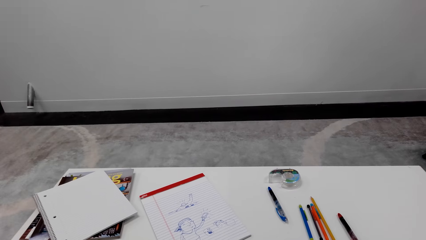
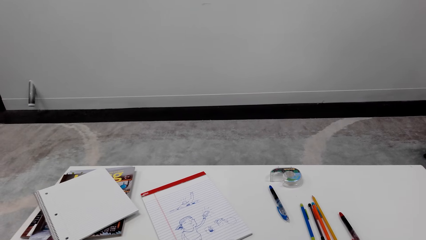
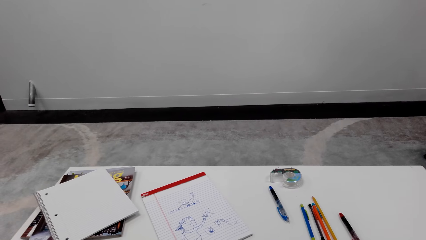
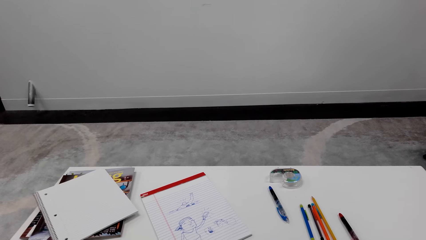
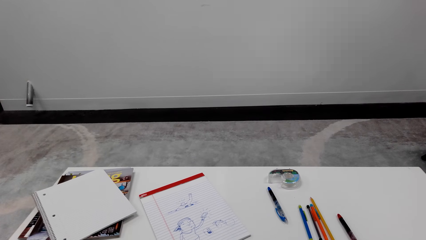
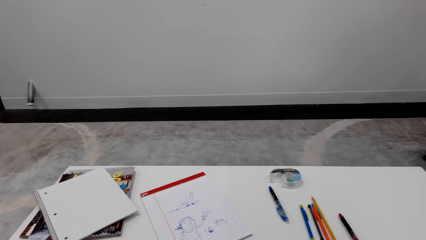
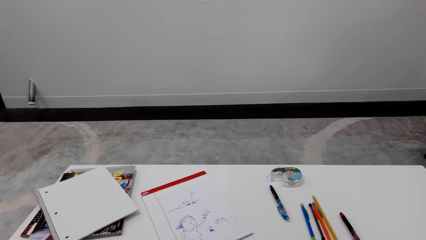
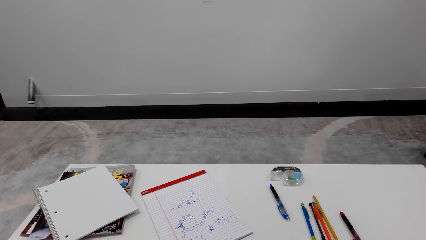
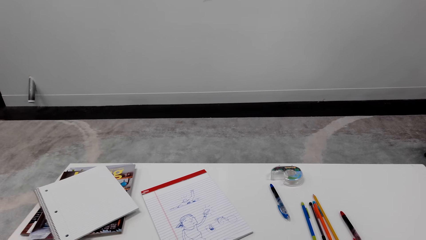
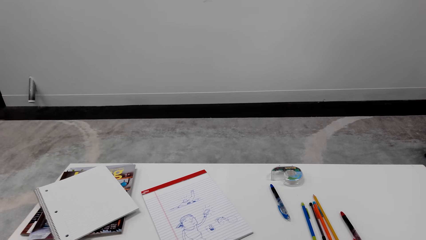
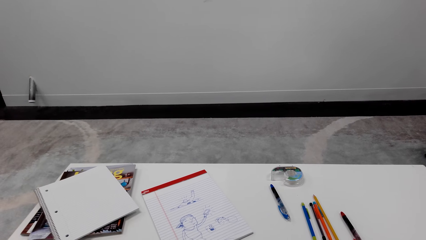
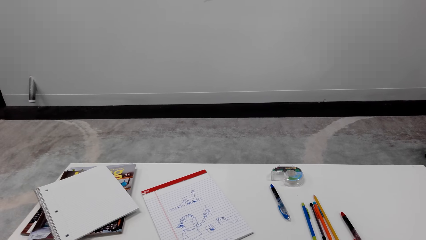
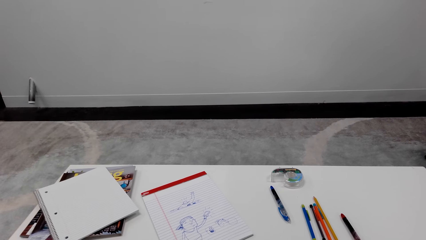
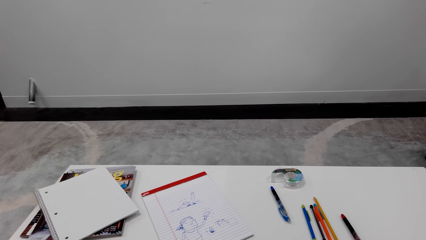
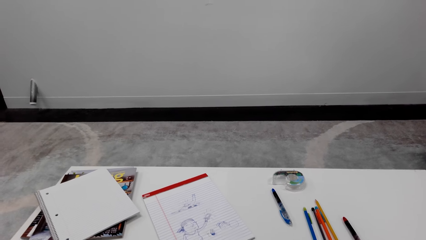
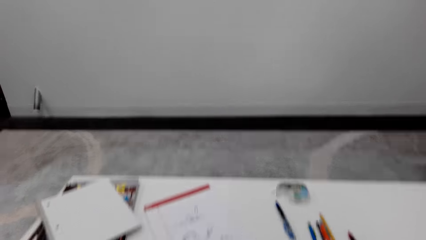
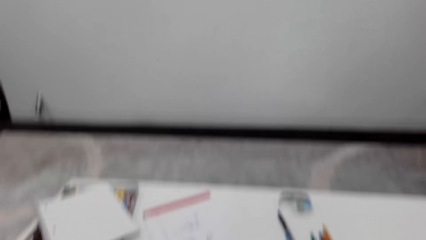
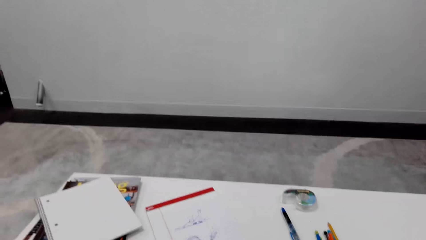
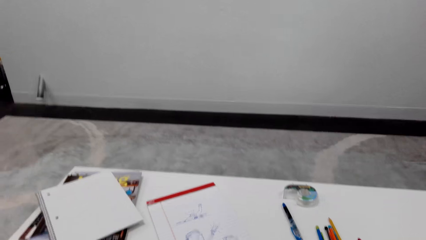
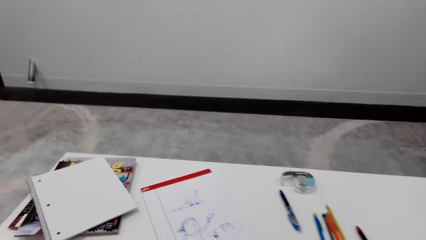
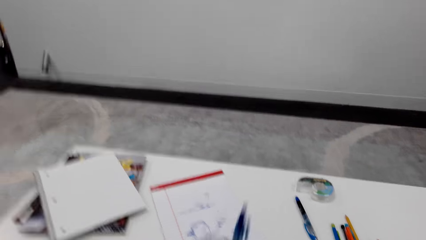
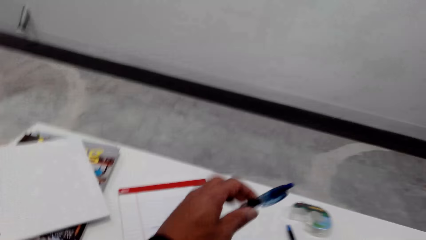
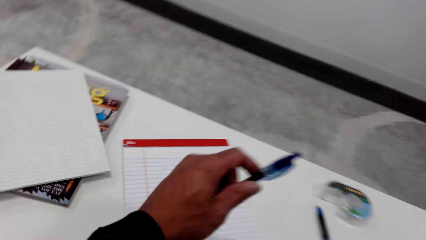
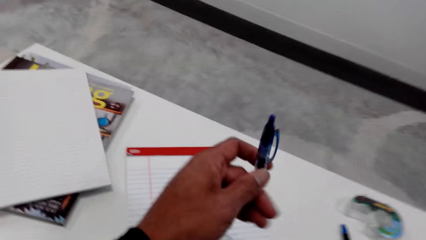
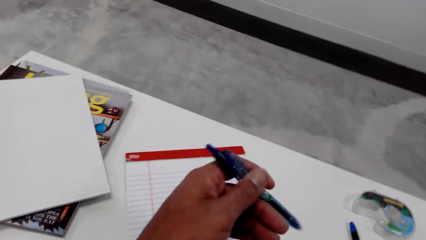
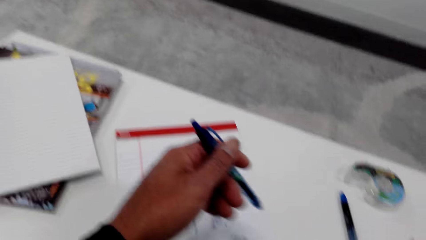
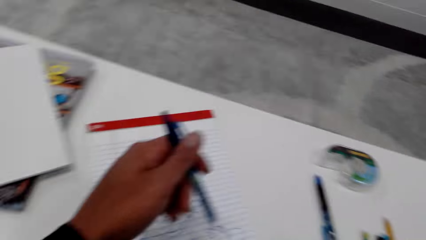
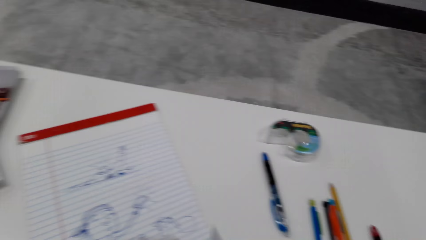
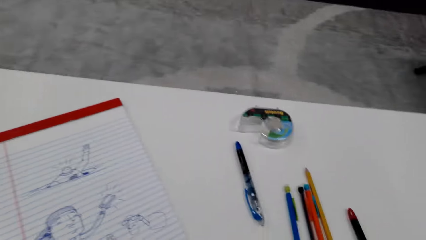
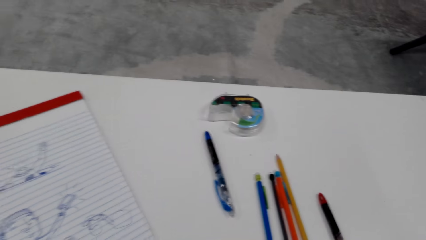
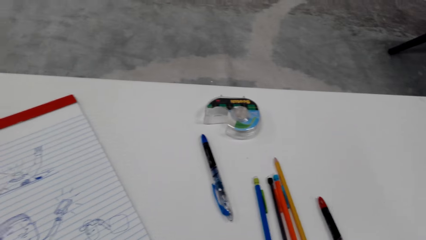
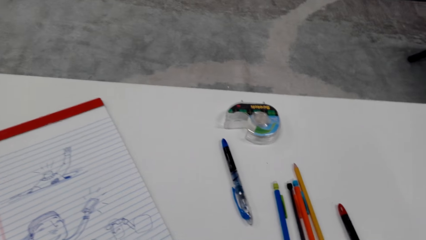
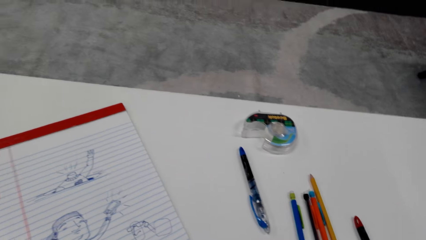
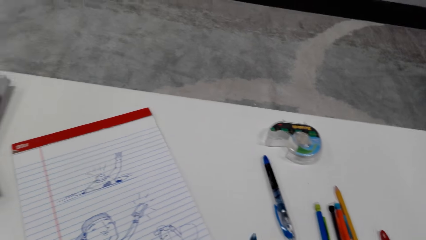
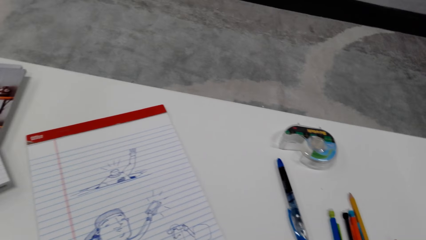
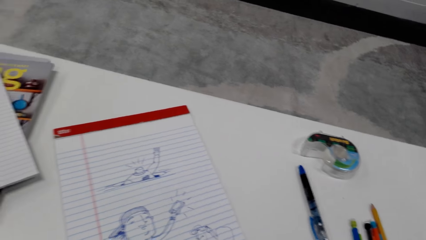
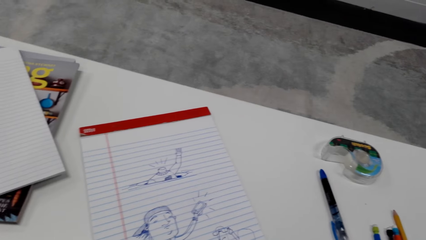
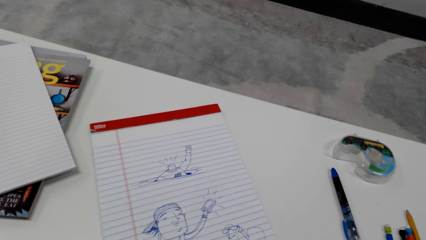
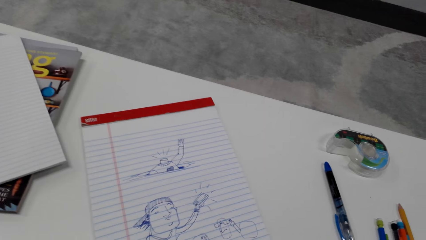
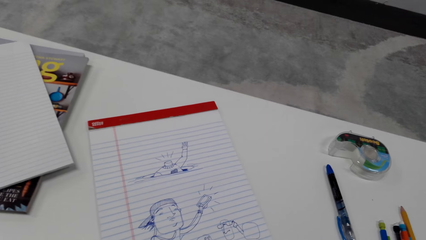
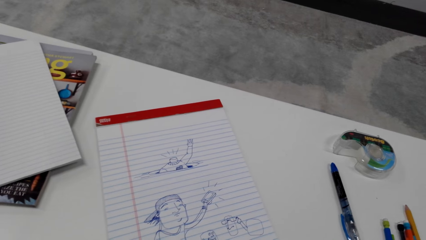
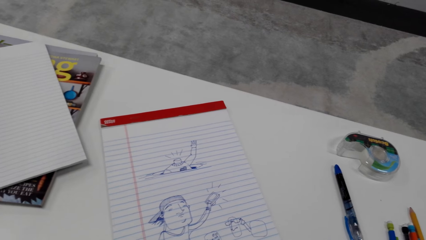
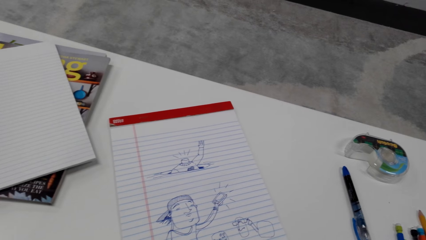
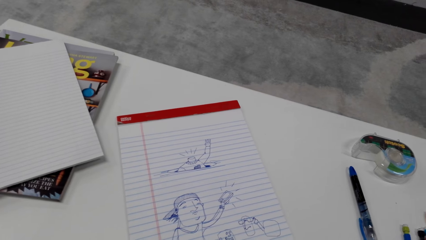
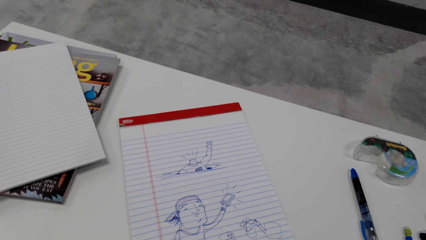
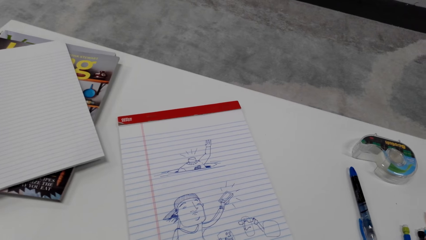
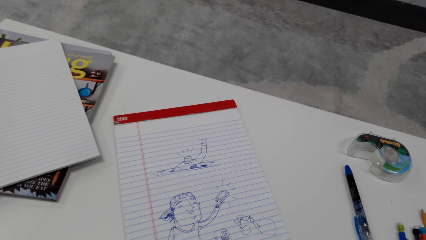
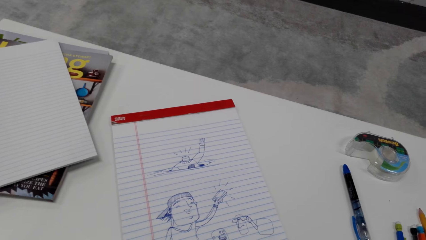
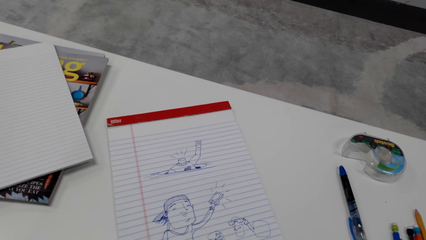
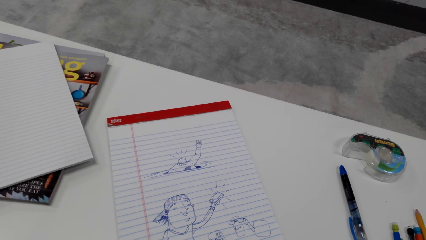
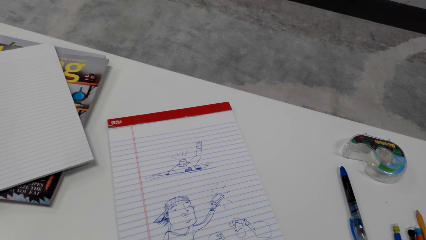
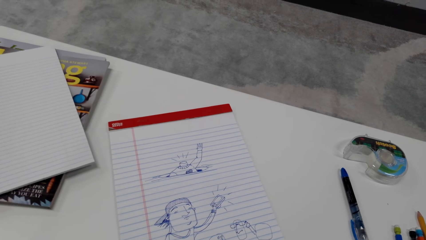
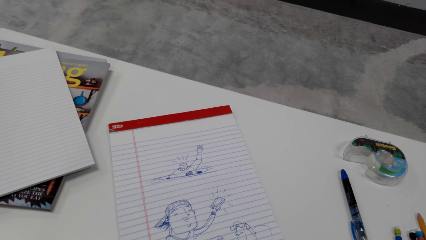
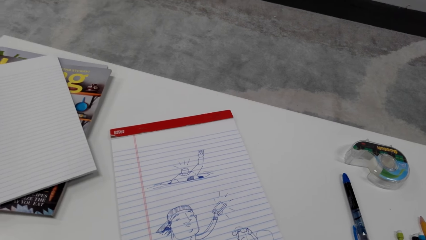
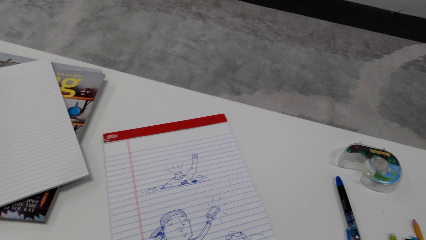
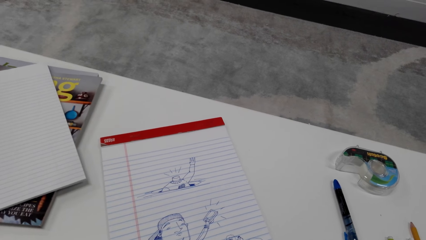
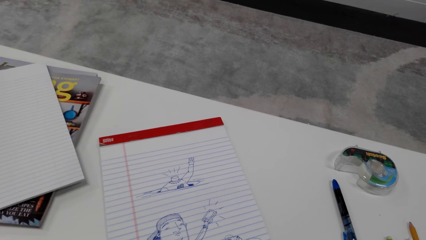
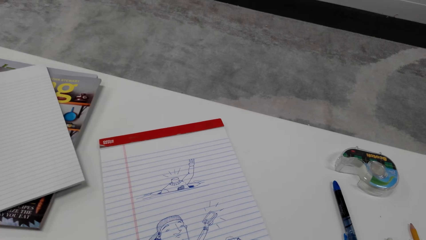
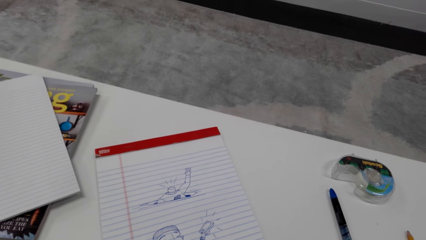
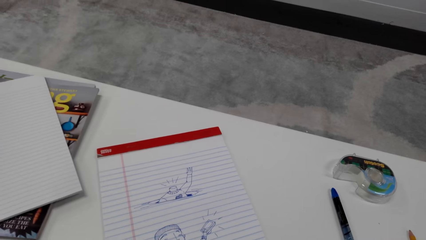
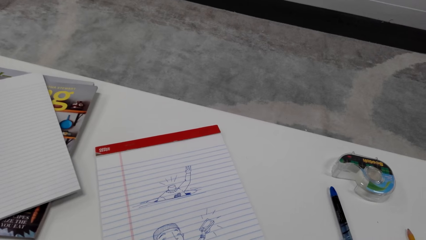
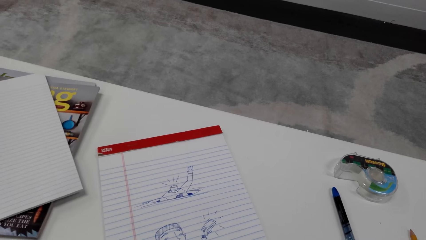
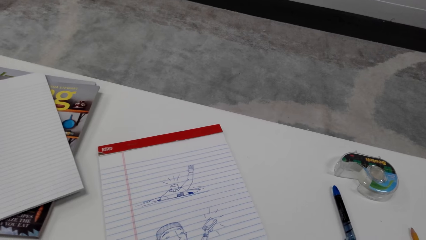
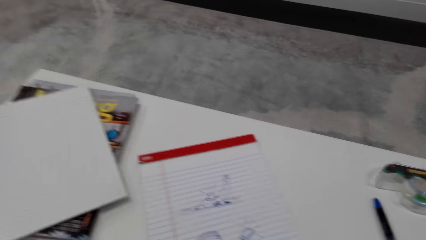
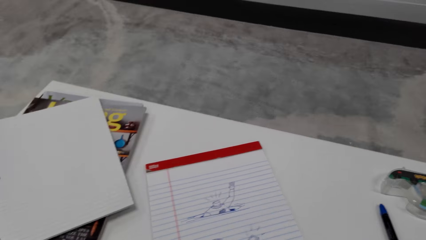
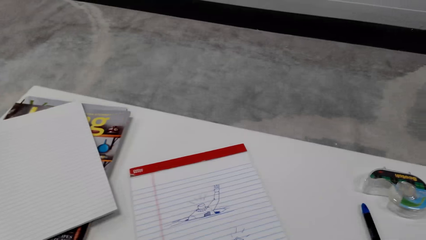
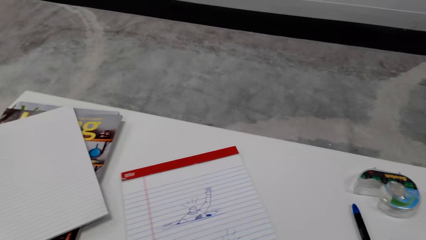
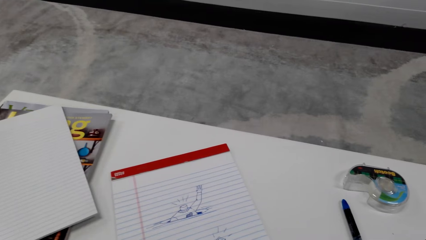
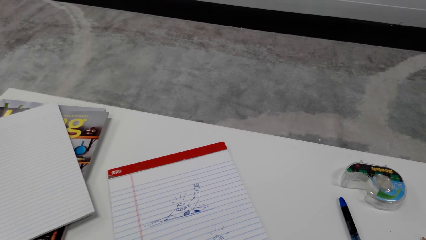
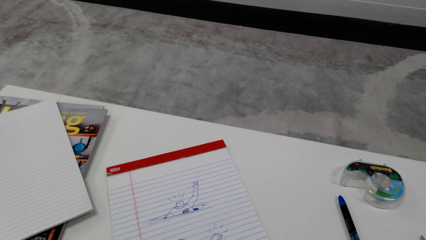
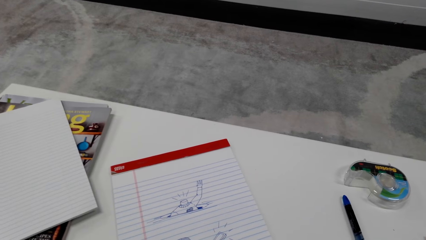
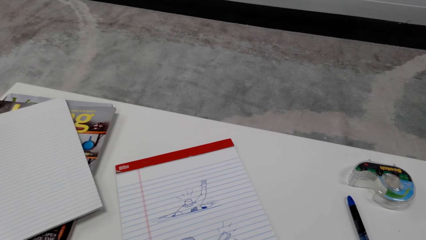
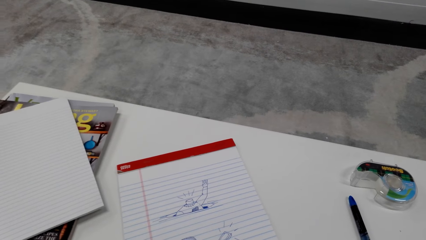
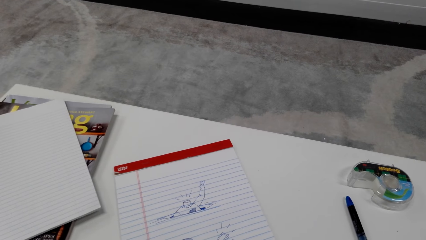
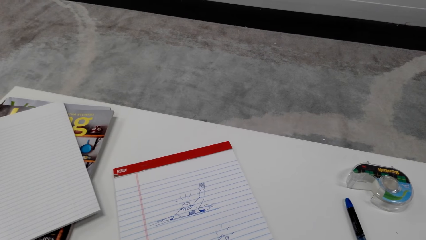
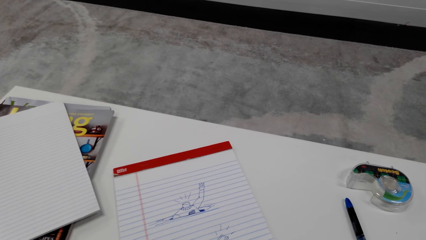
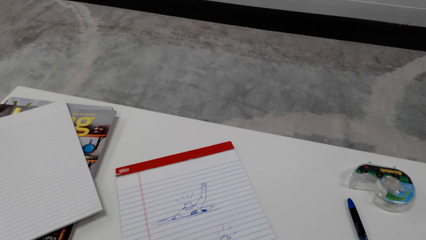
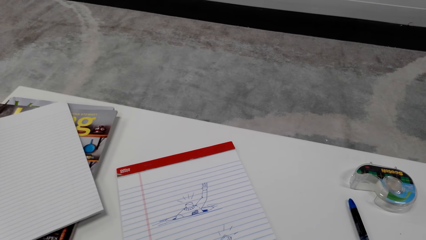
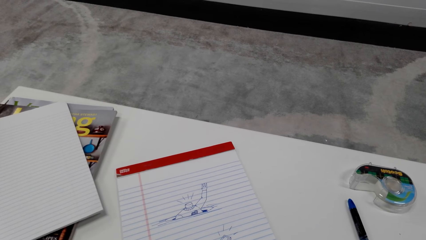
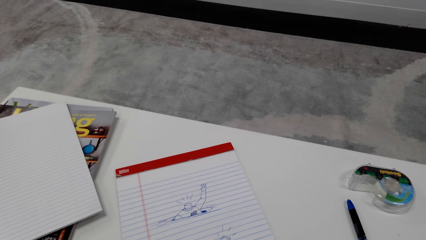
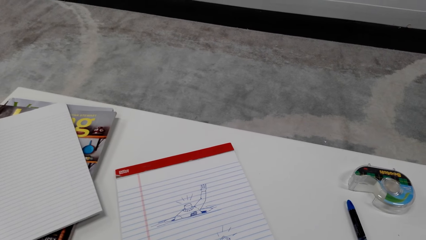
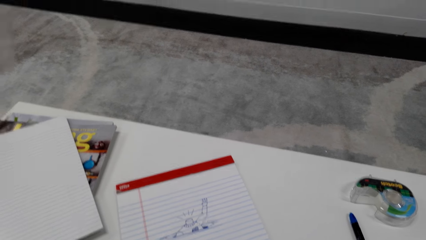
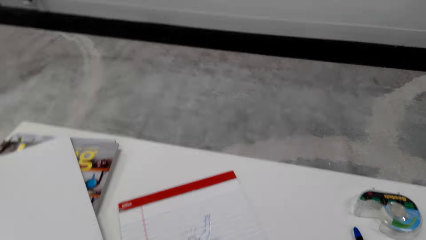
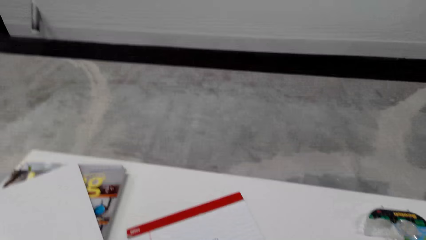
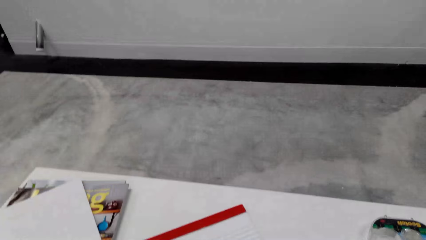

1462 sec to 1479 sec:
A woman talks to the camera wearer. The camera wearer talks to the woman. They move the hand. The woman talks to the camera wearer. The camera wearer looks at the drawing on the book. They talk to the woman.
